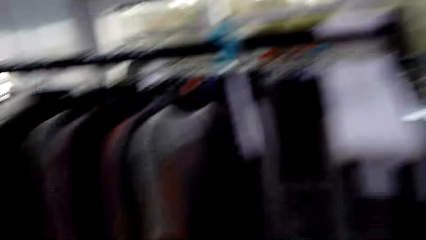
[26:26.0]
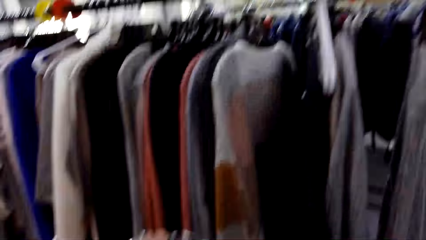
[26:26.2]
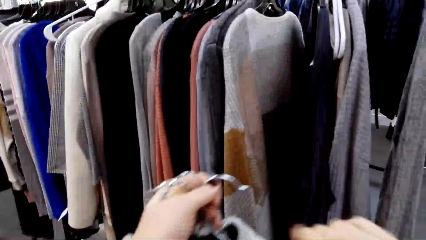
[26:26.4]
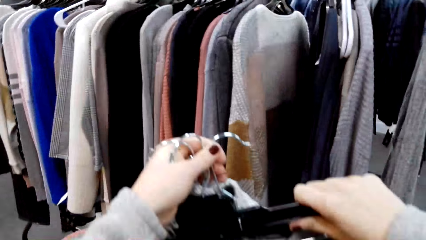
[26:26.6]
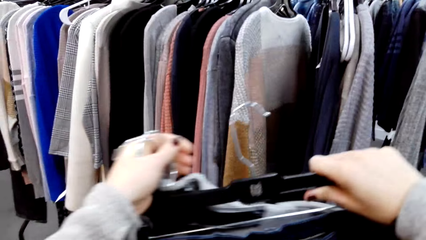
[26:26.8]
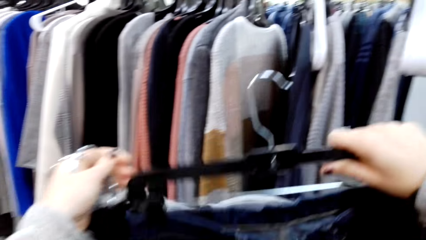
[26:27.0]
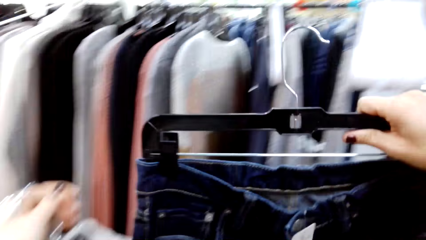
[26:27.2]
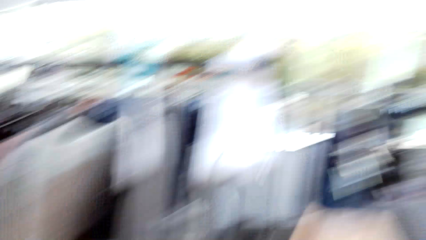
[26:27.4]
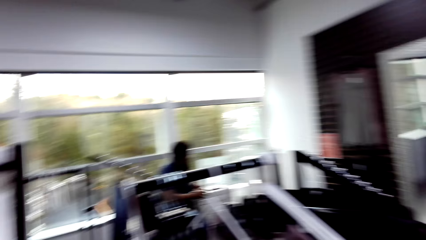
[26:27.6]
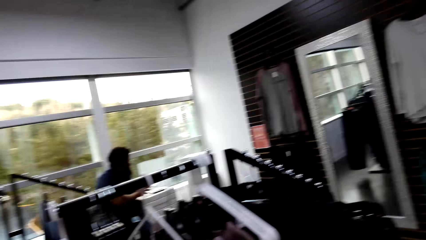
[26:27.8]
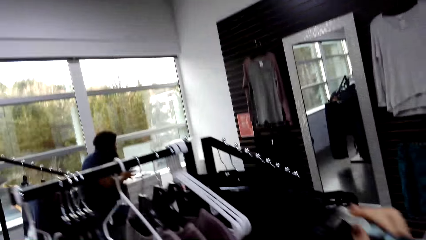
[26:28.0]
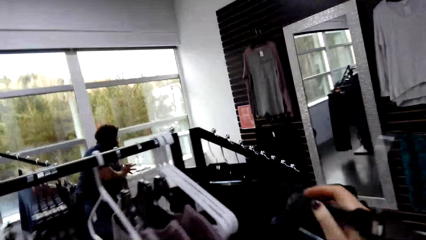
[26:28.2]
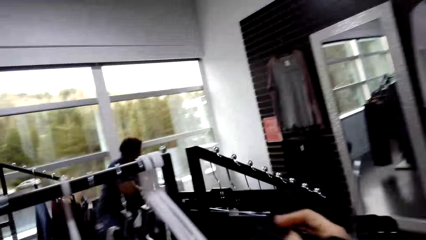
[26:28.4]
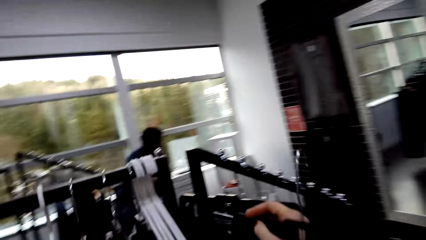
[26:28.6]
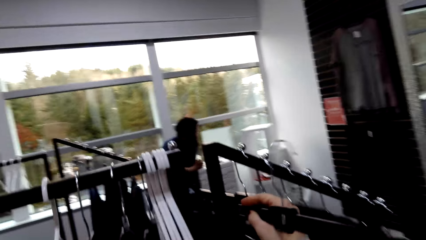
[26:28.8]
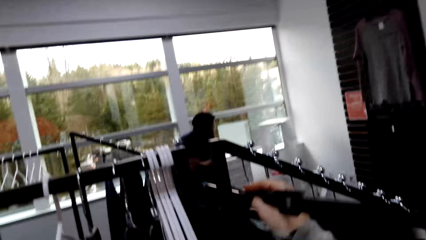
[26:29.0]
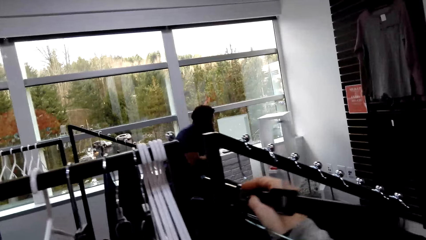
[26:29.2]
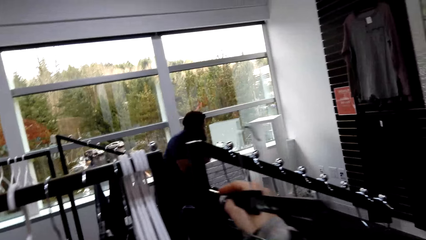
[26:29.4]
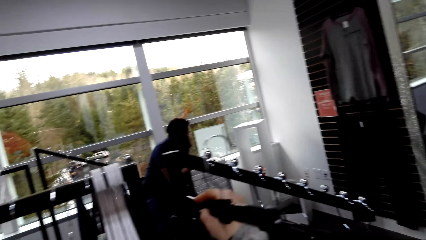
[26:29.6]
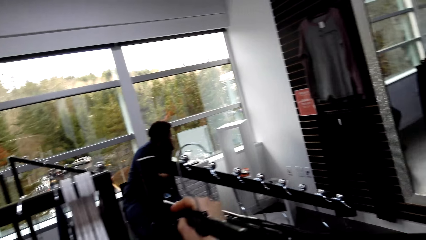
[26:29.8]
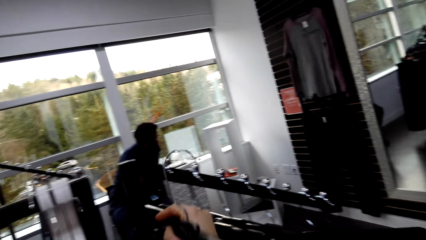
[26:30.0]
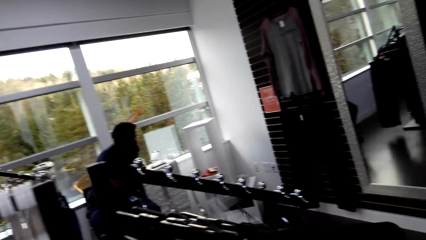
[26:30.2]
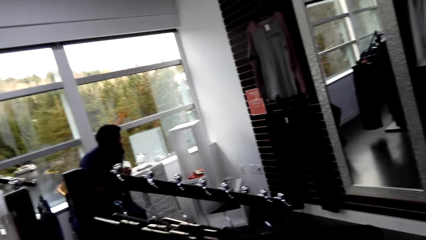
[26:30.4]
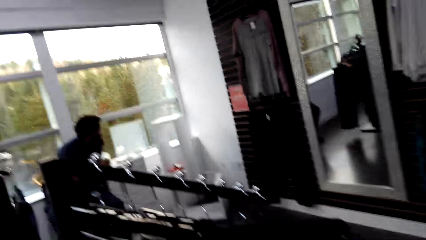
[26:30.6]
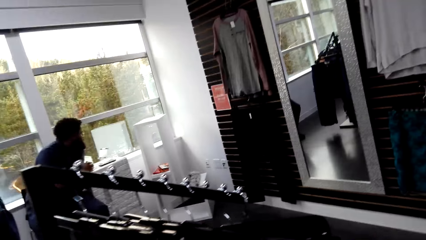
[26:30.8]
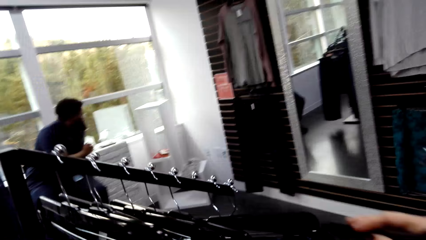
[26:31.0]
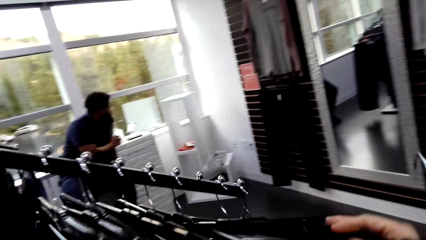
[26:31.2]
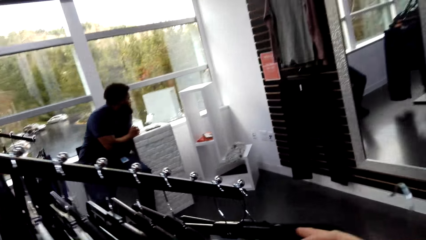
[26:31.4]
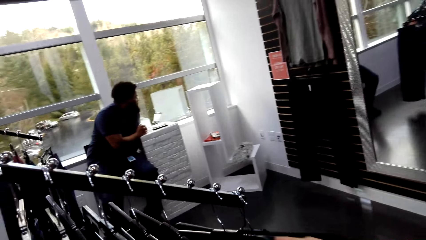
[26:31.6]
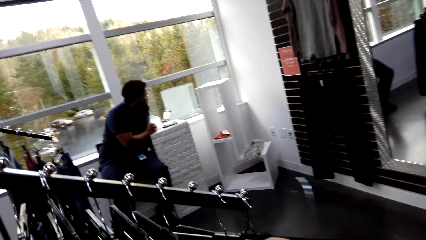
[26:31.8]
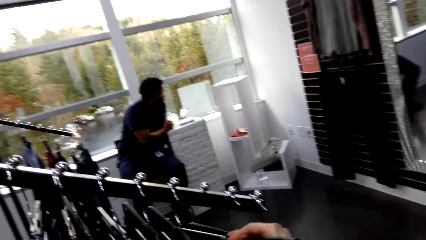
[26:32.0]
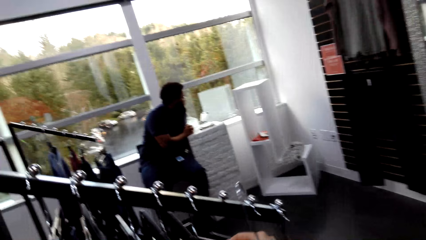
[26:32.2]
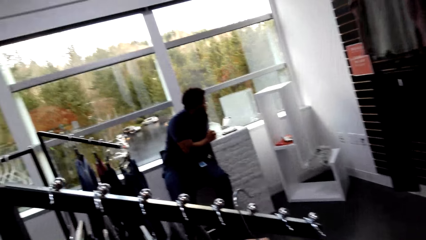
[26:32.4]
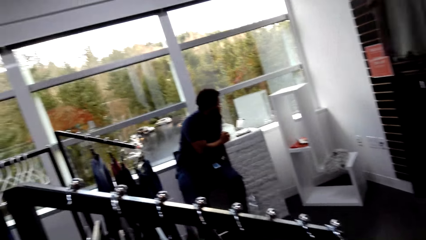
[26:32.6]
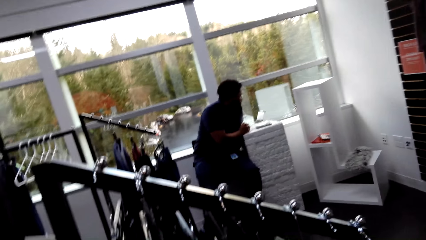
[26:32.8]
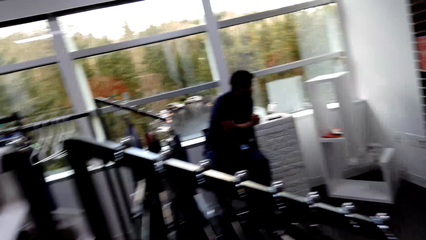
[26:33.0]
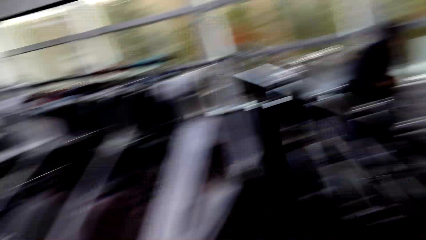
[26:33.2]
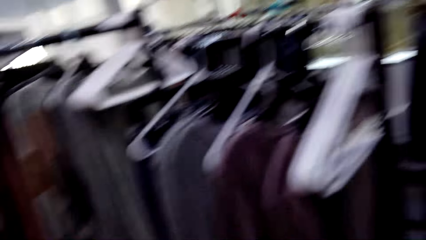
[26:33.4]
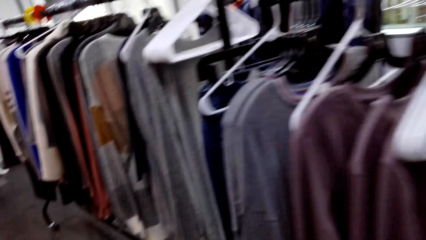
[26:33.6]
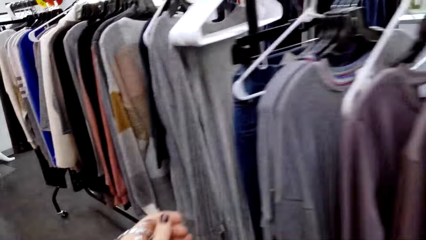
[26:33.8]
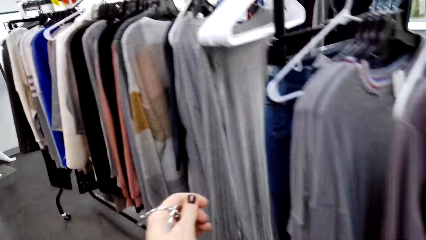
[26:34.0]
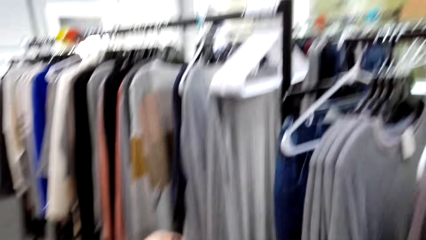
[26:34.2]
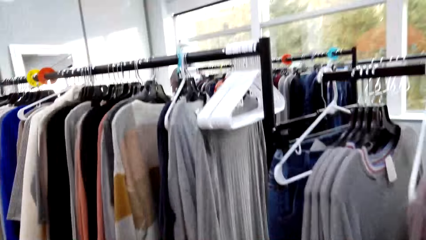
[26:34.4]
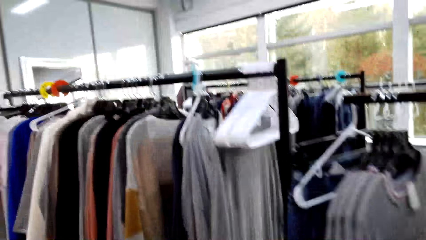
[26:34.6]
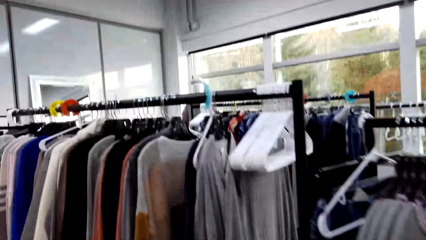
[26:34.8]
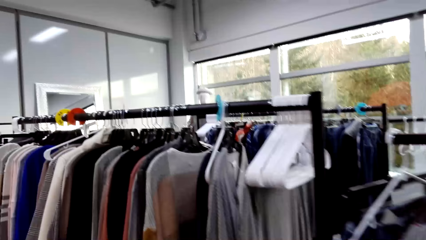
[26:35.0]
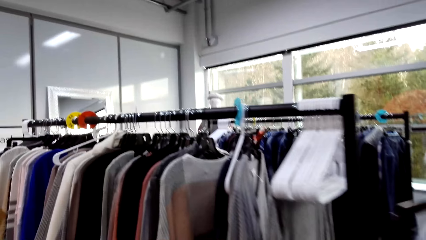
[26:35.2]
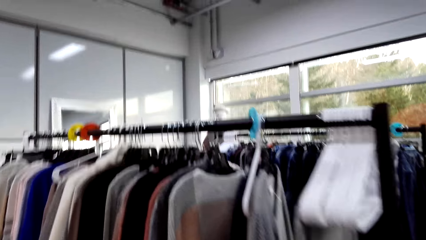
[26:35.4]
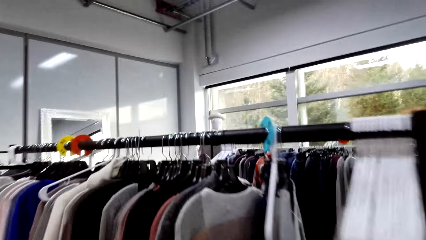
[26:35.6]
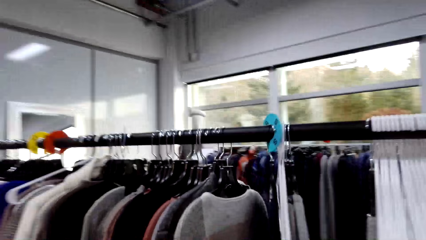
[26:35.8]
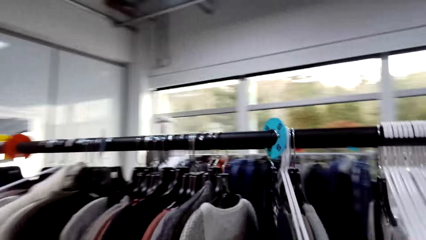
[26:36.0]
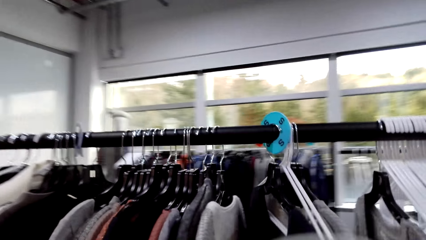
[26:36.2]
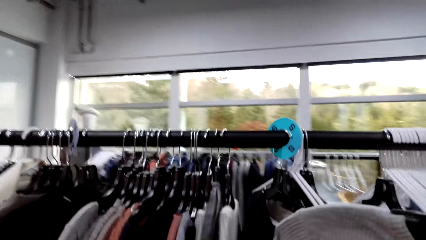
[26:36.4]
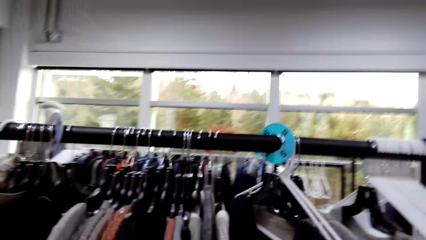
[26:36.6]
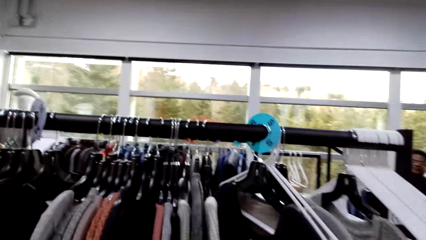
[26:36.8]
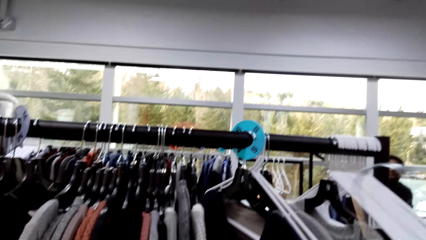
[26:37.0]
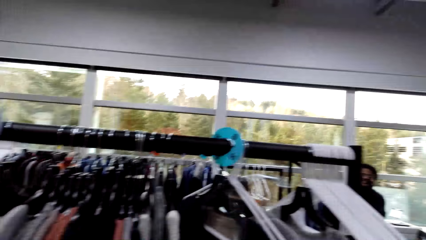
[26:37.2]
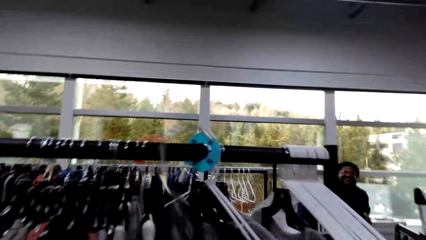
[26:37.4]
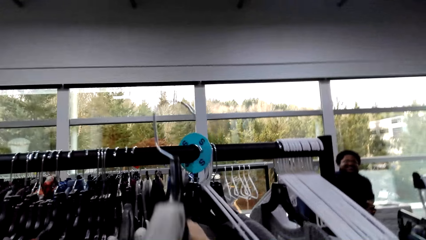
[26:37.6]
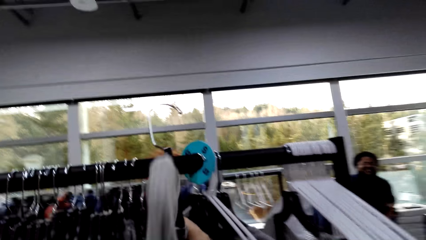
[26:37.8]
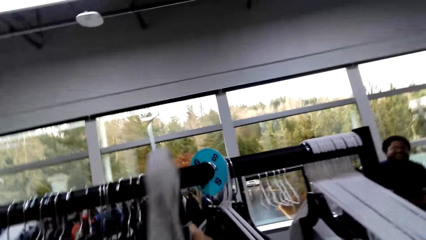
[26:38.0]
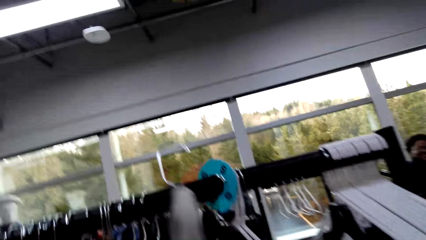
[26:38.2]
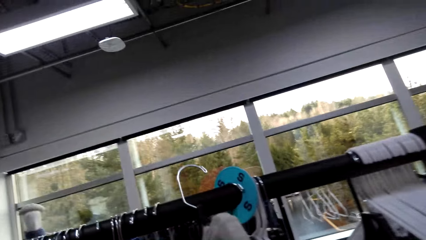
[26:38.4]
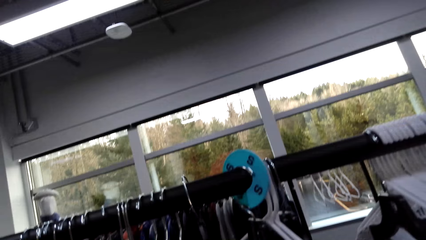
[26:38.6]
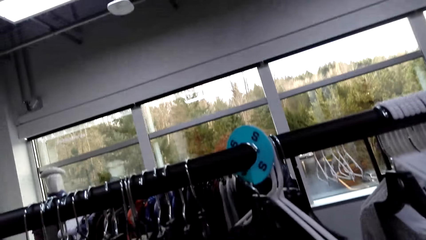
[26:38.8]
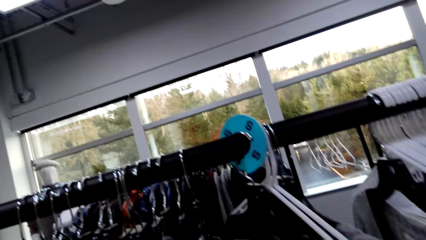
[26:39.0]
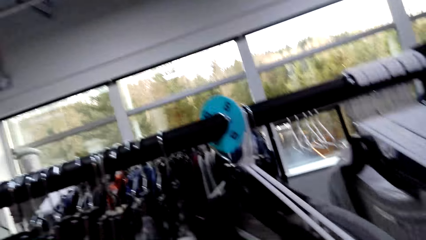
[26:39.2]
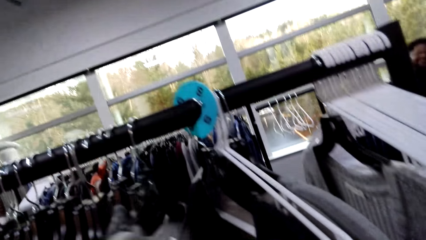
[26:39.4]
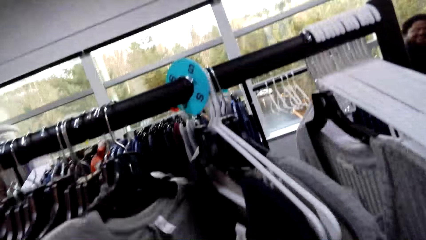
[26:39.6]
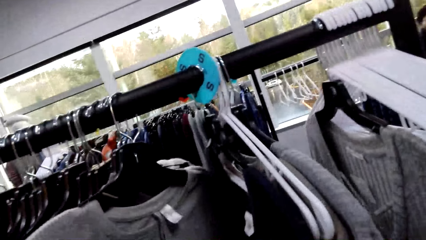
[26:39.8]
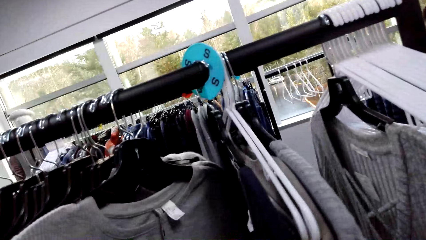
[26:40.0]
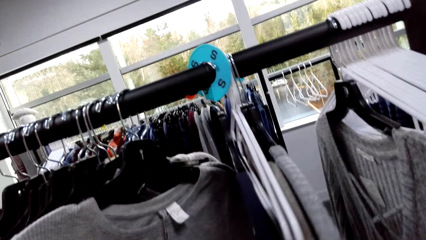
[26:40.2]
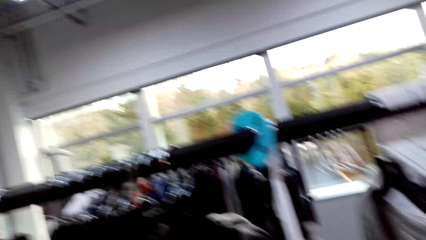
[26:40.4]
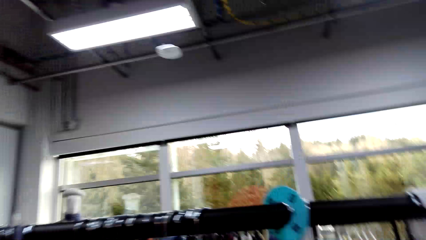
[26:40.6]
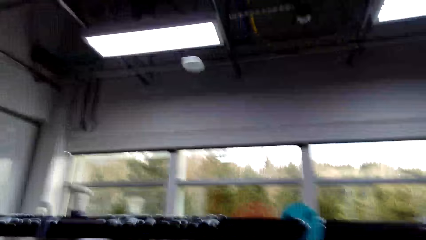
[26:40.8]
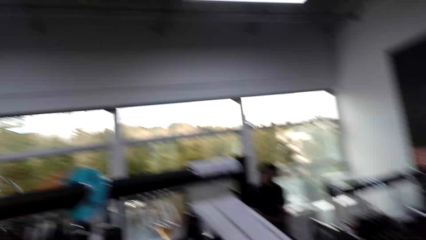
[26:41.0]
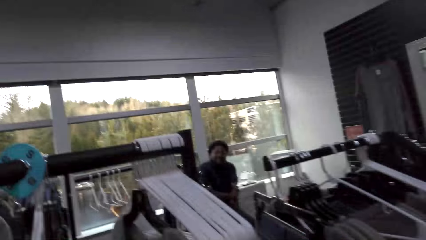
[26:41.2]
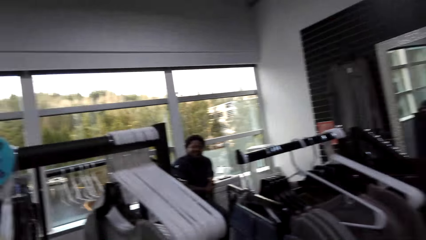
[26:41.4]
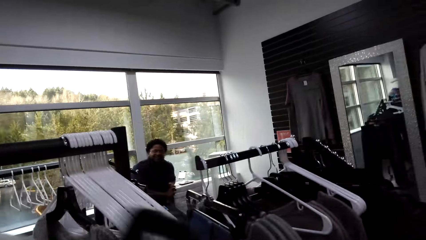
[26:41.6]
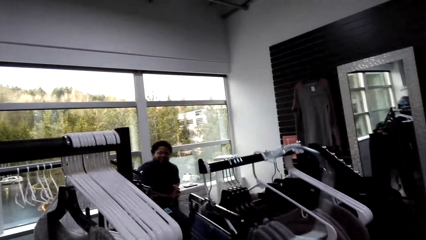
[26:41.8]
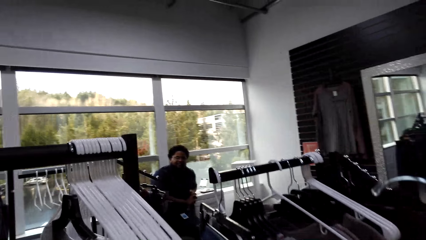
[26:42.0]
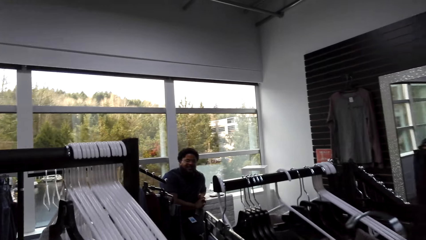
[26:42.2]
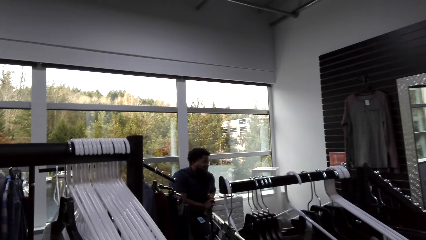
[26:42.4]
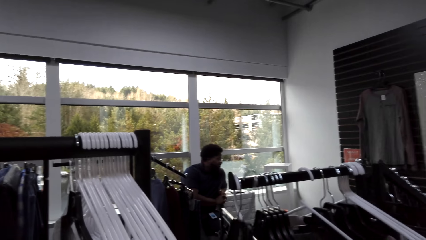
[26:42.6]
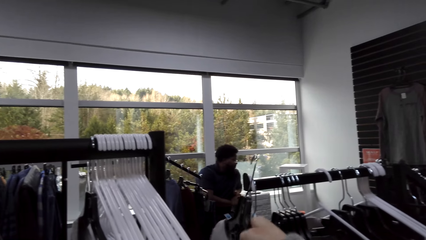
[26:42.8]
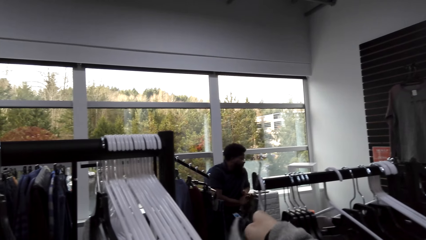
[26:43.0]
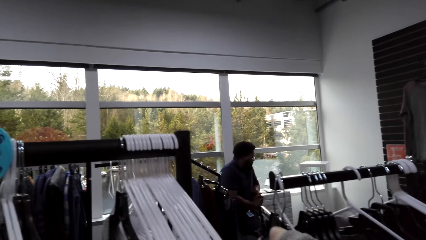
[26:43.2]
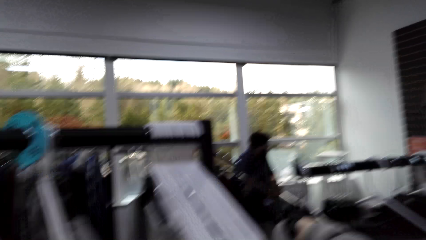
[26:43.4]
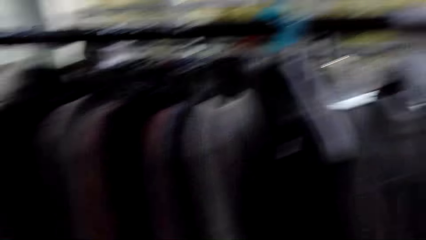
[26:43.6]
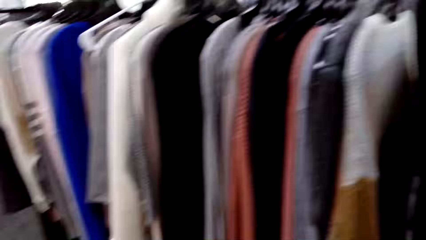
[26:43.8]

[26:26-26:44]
The camera wearer hangs another cloth. They hang a trouser. They hang another trouser. They look around. They hang a cloth. They look around. A person holds his hands.
